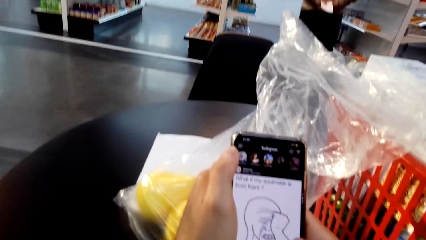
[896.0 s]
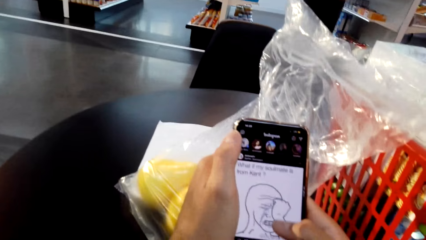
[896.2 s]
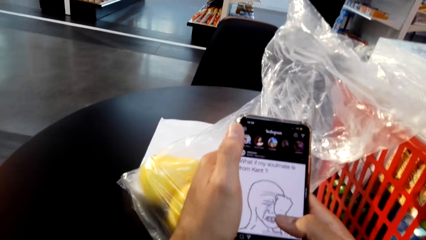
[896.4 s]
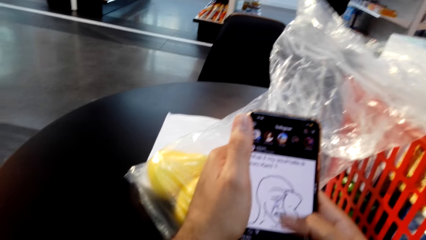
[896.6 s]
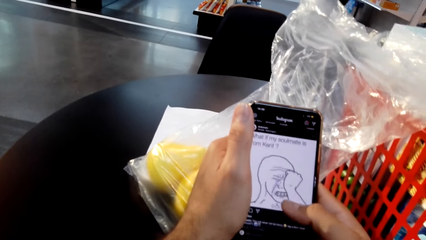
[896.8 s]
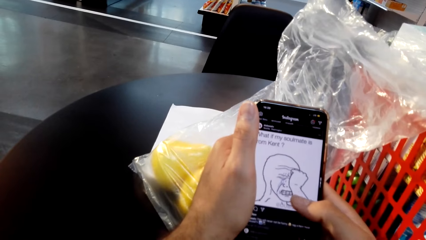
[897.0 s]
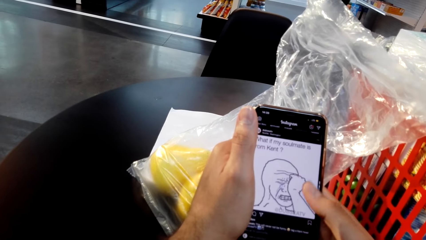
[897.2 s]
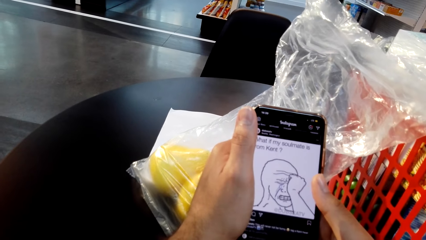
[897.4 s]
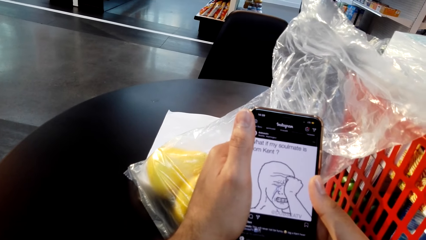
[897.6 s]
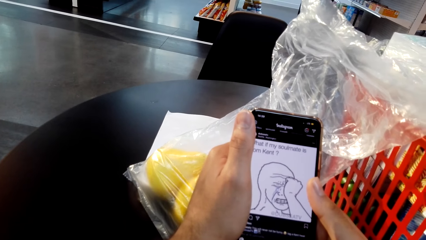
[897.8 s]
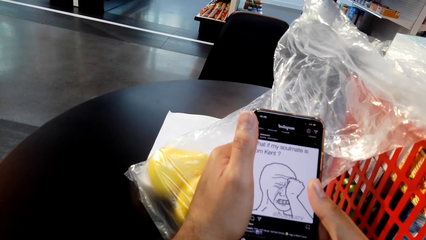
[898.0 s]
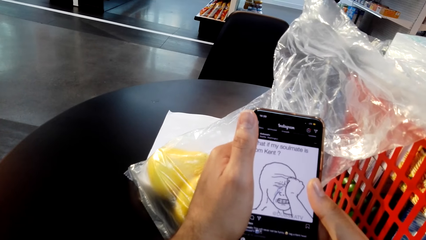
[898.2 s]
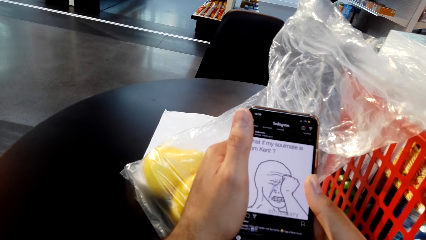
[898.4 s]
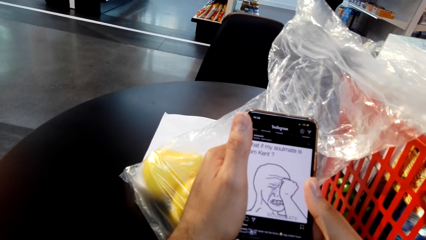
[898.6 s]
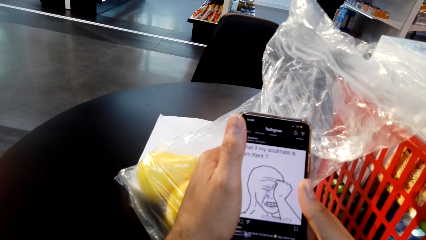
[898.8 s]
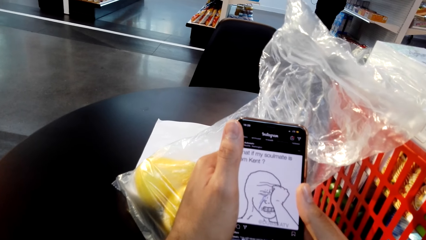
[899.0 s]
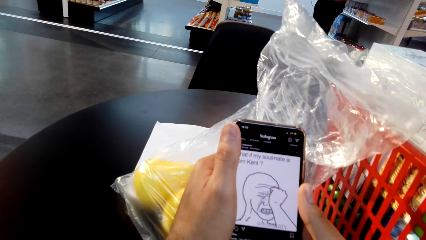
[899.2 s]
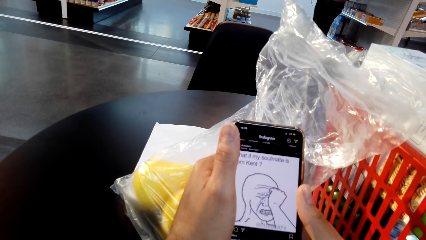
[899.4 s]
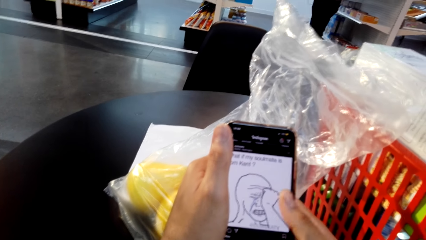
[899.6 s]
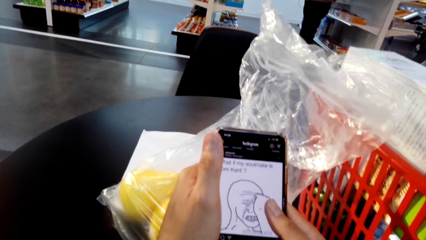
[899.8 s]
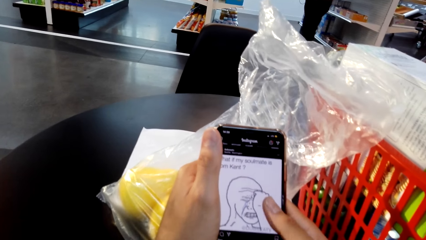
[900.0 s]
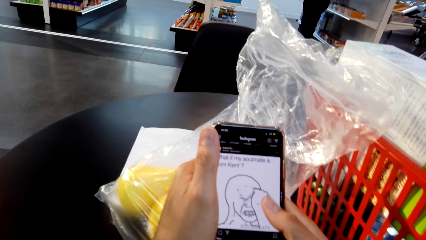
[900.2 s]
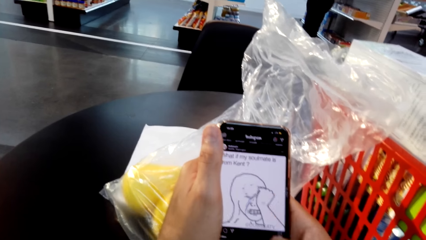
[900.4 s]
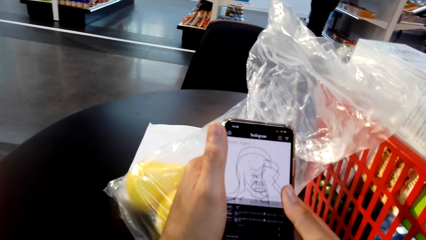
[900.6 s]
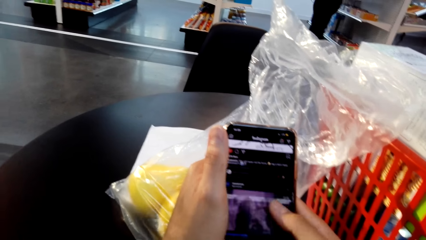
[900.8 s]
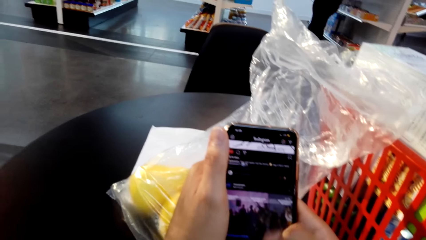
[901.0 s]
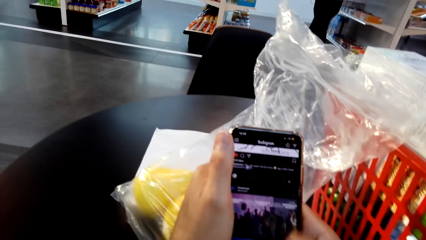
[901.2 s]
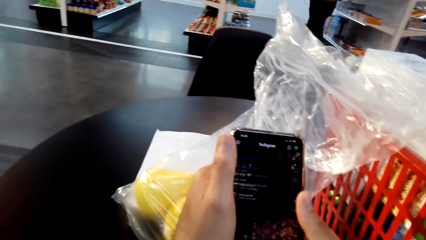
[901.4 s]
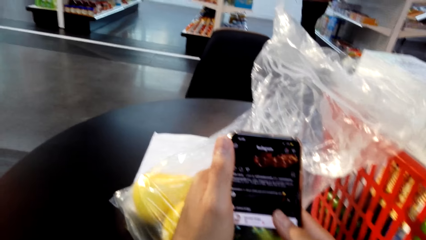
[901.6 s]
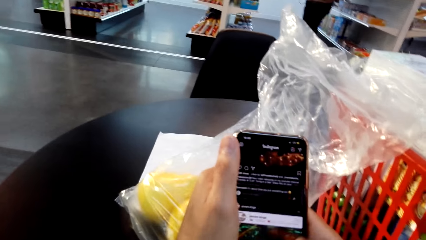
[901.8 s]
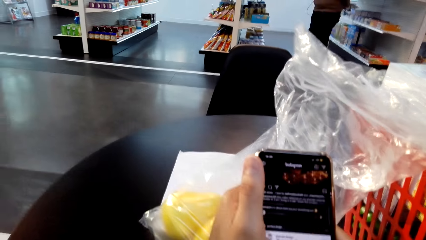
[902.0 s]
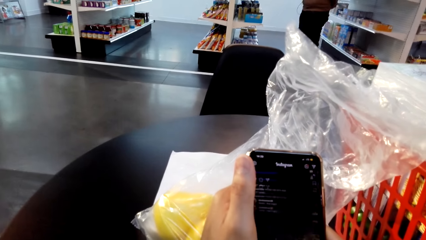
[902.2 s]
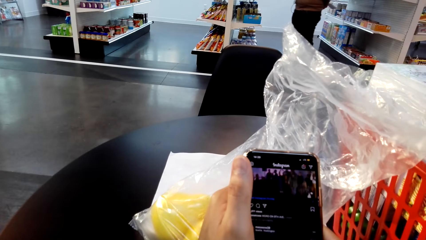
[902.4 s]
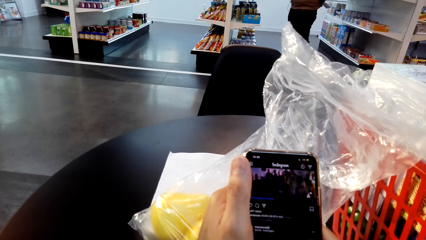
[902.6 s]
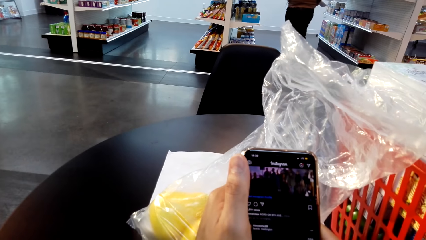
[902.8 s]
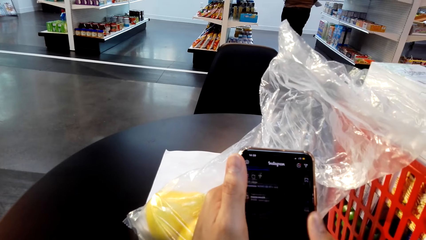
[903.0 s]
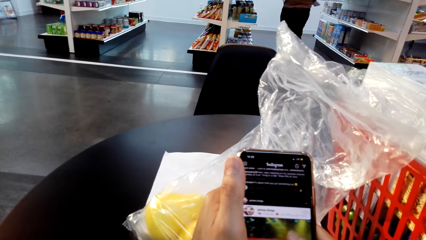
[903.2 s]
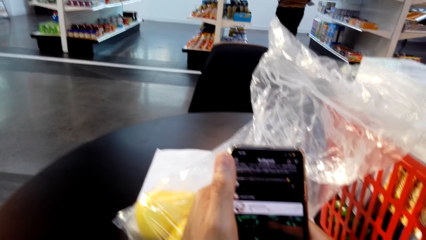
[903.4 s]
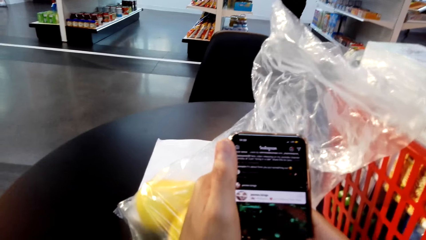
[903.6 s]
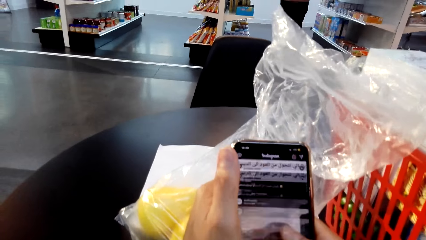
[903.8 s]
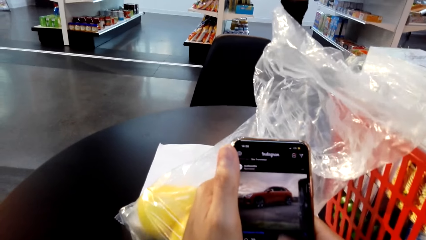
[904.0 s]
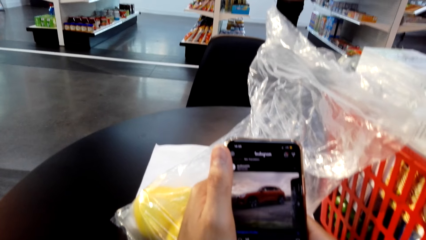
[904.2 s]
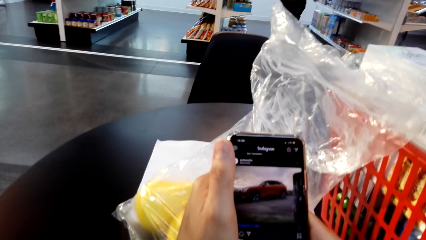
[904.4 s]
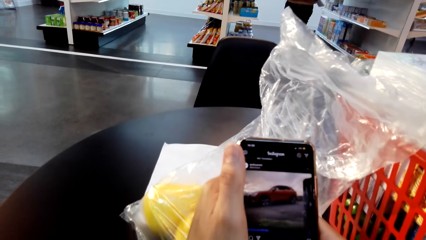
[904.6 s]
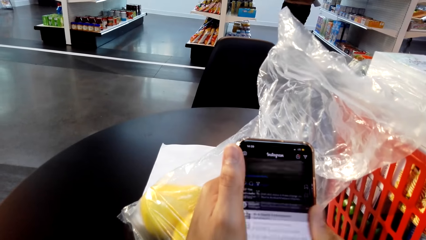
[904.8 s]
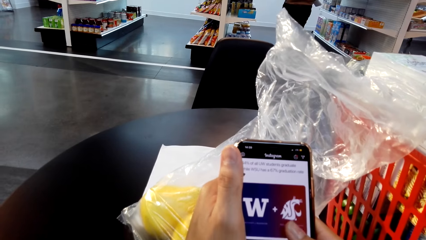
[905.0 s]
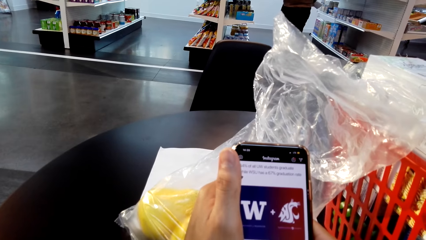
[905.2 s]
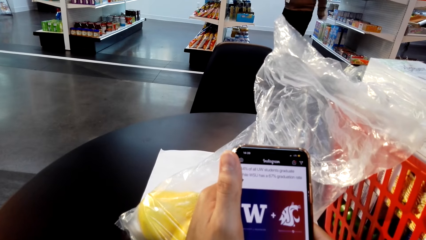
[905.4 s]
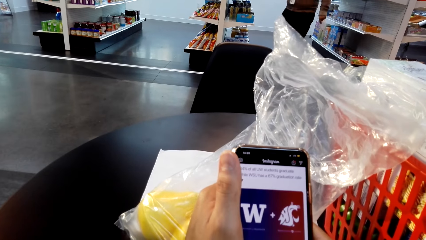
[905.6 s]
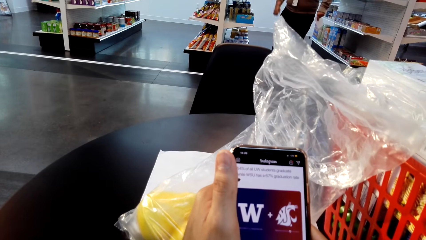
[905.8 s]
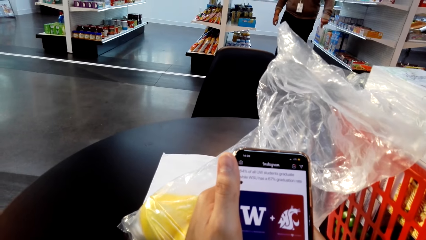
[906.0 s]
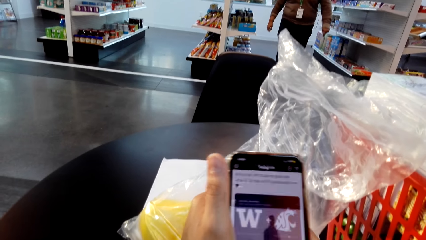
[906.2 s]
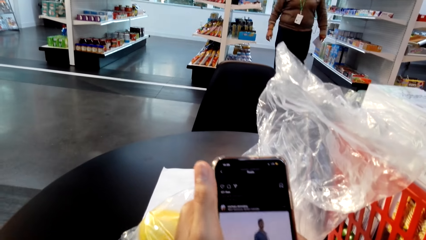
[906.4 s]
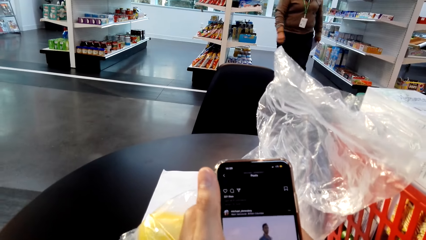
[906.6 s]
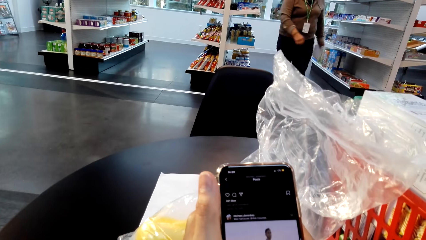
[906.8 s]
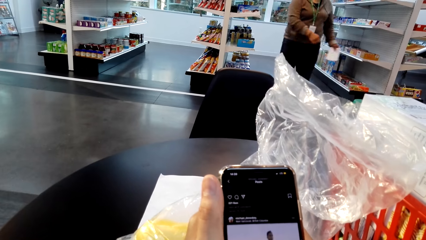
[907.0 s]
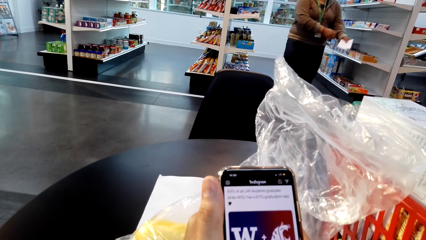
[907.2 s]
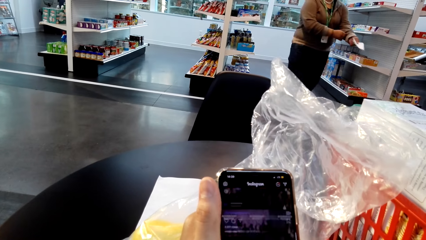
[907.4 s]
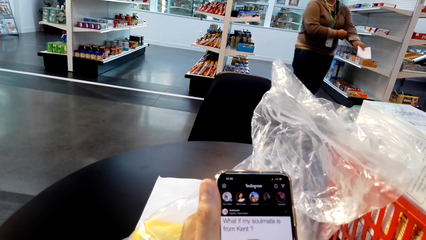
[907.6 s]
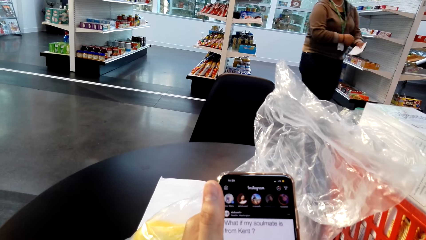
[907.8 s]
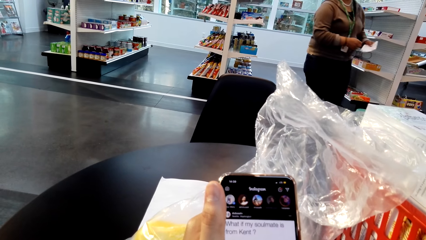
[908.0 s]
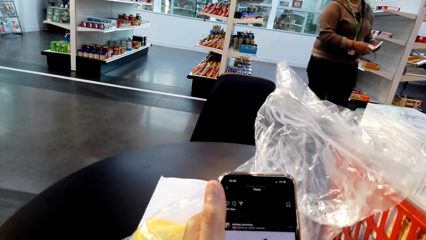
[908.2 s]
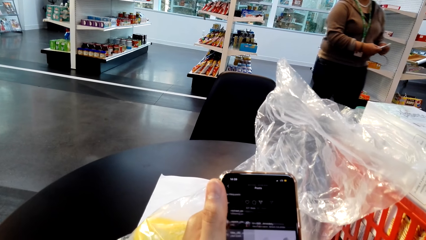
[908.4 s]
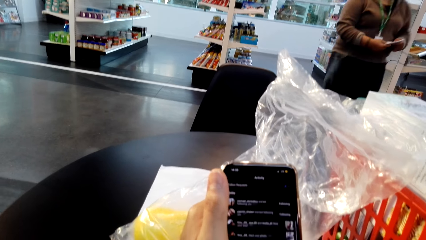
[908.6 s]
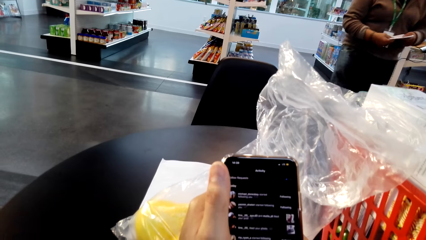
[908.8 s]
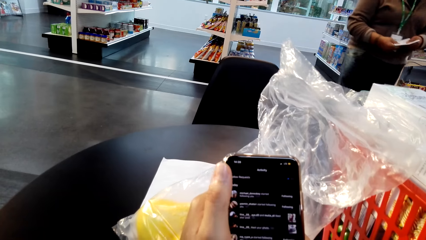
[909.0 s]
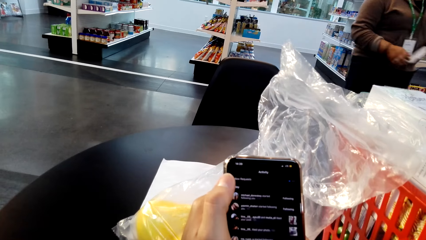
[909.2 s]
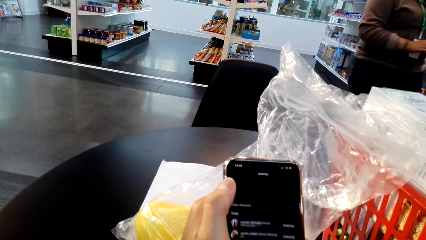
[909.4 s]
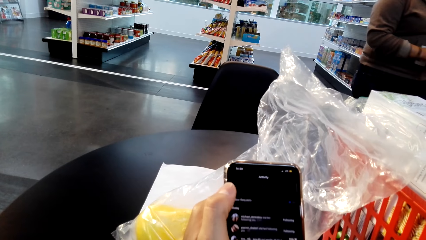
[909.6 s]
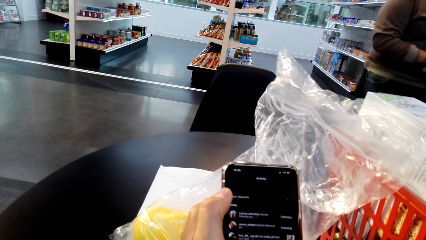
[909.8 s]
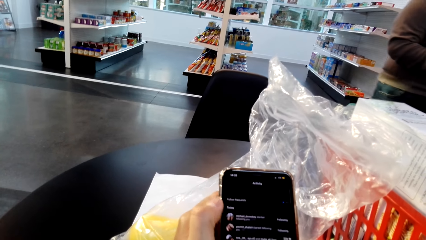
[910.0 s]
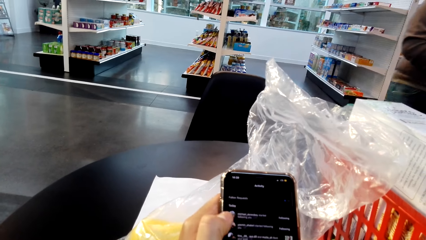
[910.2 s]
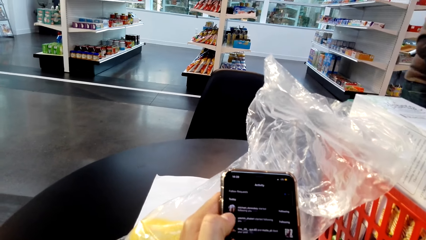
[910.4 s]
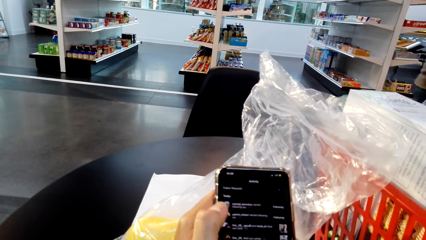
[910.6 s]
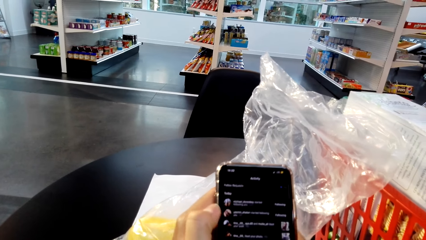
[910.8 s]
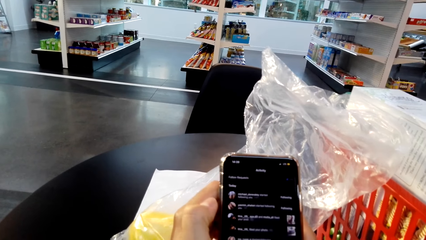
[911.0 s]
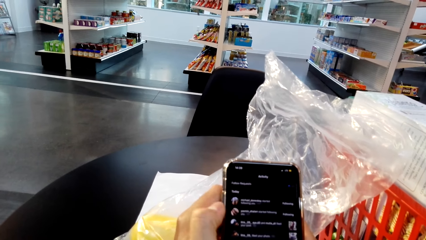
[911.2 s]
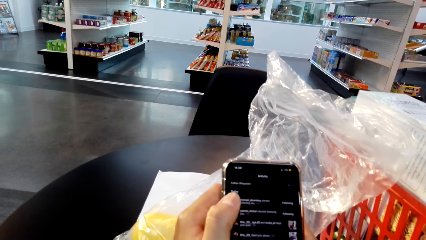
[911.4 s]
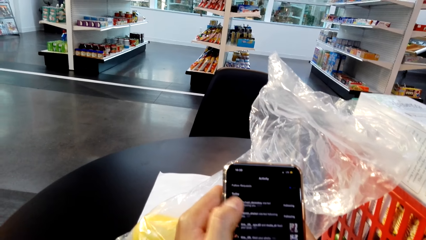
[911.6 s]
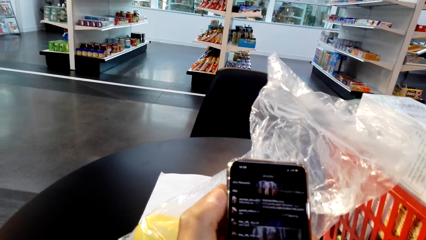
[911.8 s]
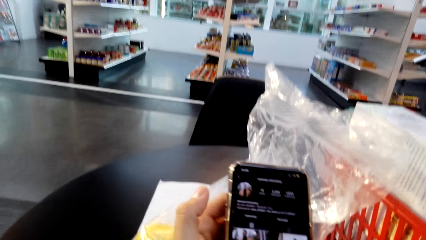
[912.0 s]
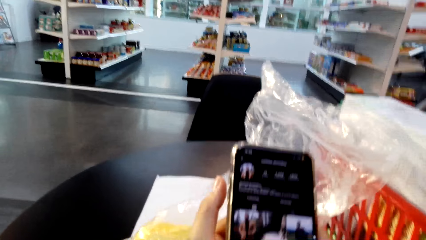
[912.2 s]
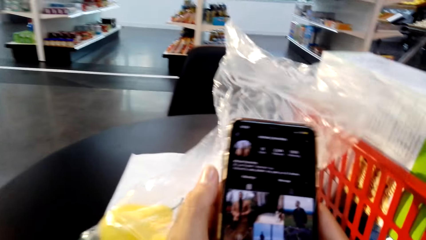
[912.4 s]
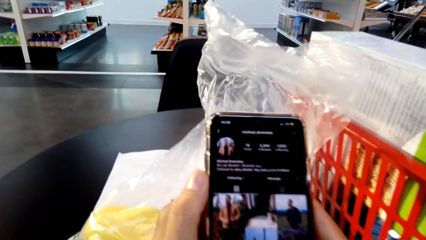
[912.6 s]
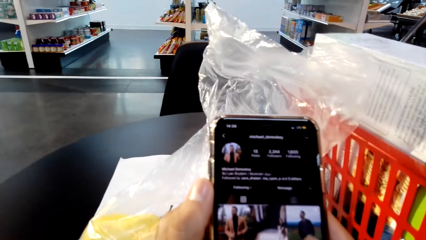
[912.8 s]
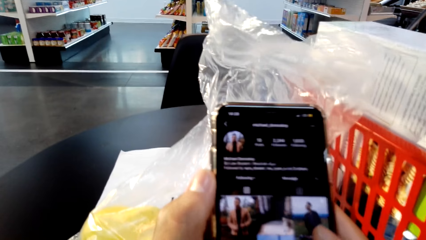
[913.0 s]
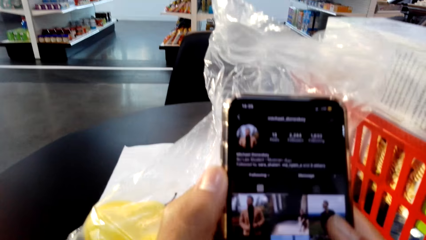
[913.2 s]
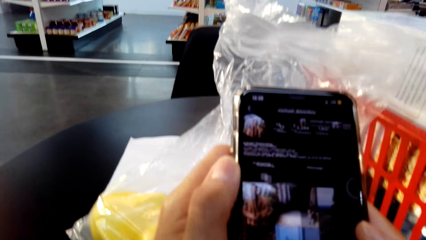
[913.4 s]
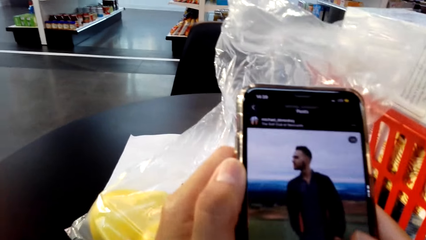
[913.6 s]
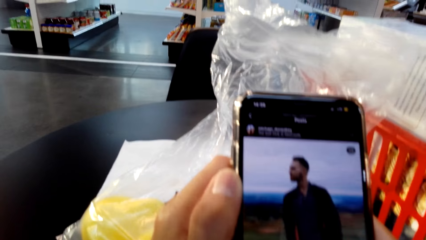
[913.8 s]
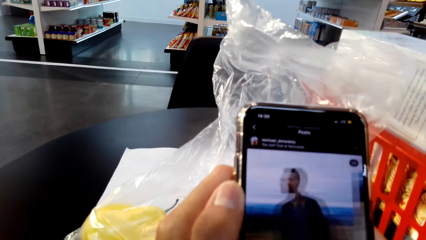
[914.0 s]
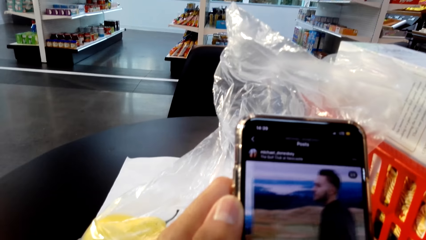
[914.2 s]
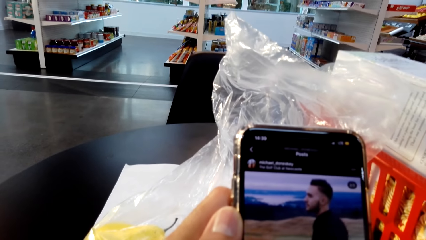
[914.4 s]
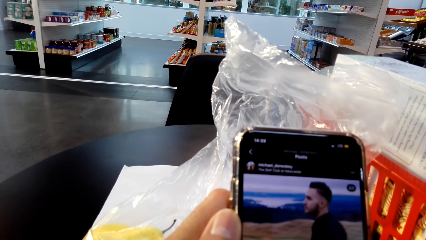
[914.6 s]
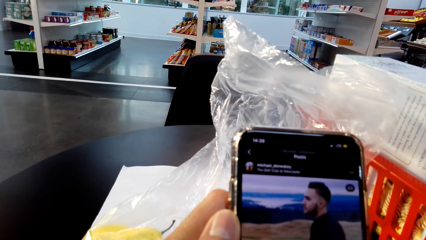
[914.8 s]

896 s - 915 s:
The camera wearer scrolls the phone. They tap on the phone with the left hand.
